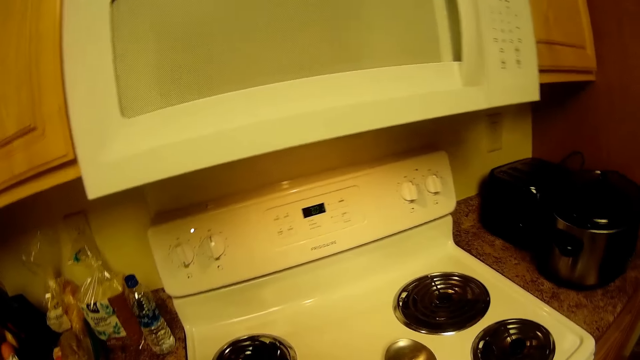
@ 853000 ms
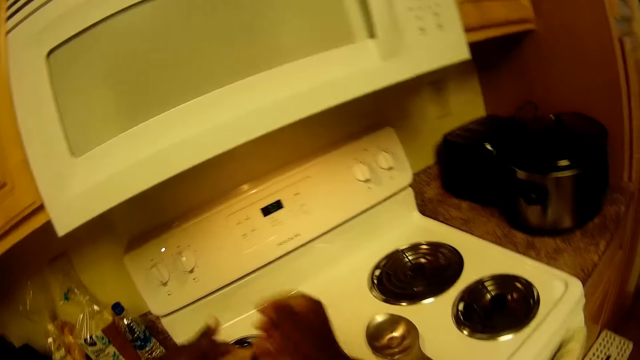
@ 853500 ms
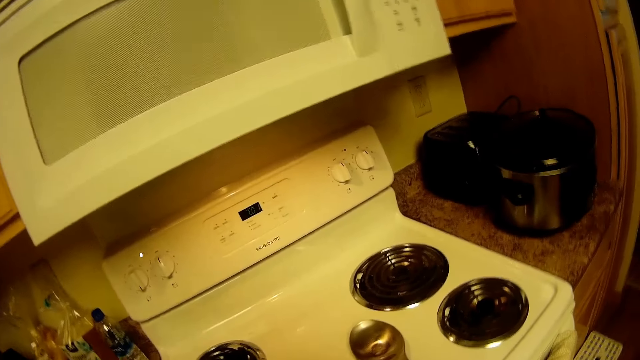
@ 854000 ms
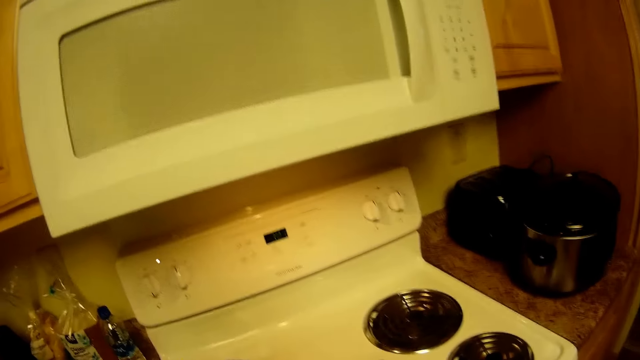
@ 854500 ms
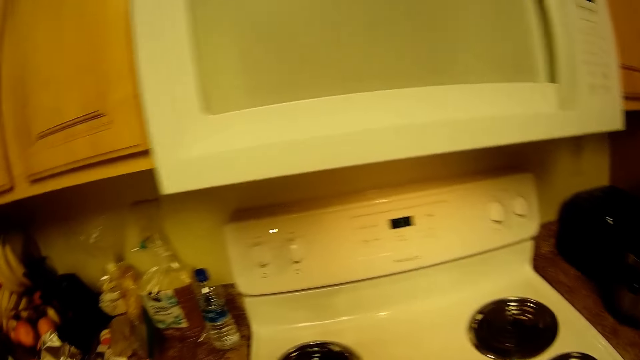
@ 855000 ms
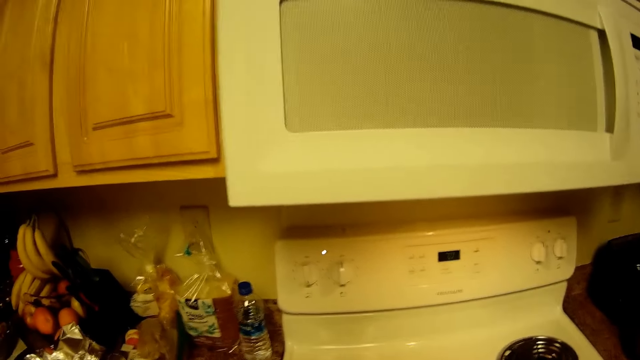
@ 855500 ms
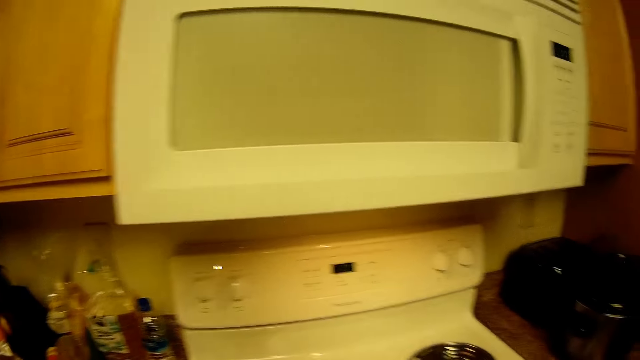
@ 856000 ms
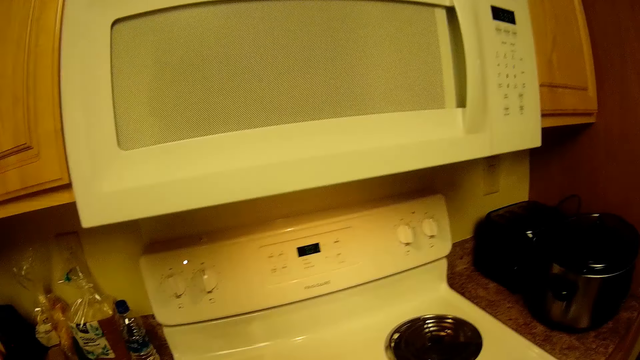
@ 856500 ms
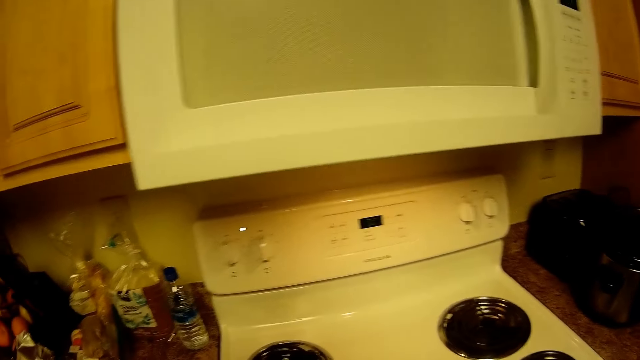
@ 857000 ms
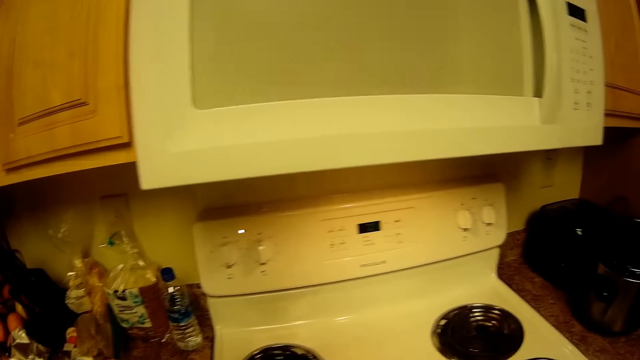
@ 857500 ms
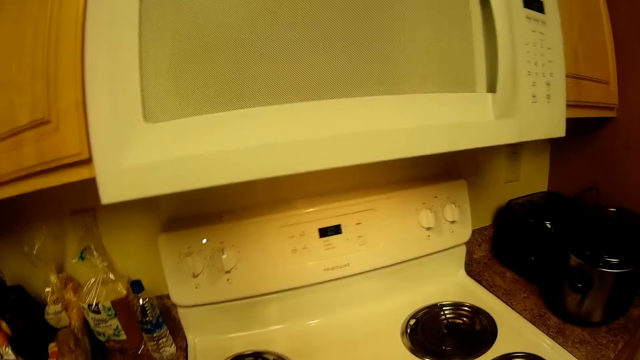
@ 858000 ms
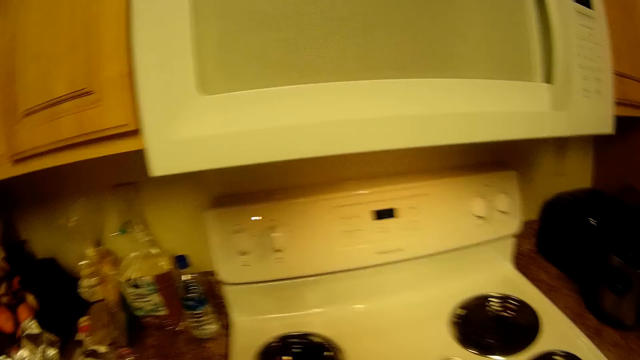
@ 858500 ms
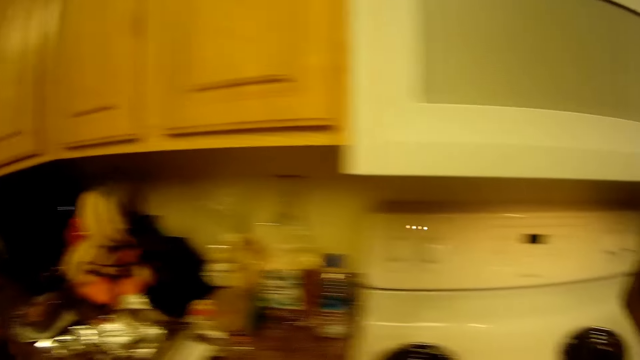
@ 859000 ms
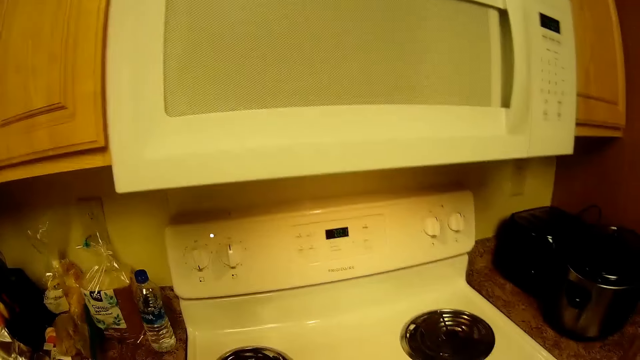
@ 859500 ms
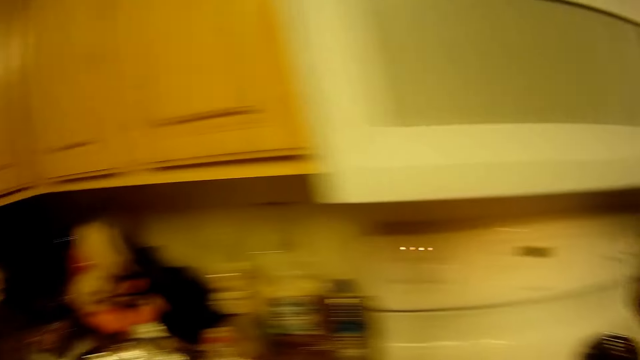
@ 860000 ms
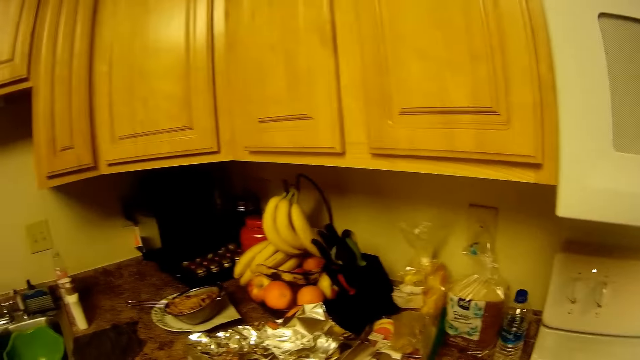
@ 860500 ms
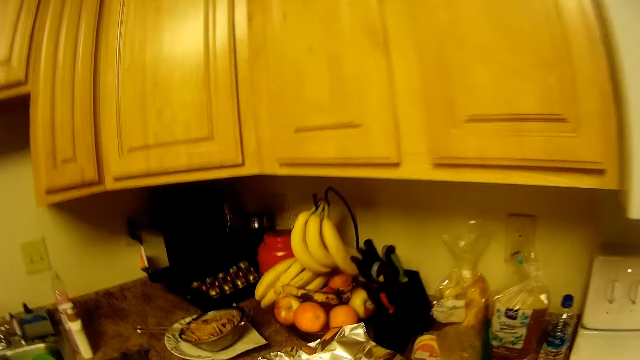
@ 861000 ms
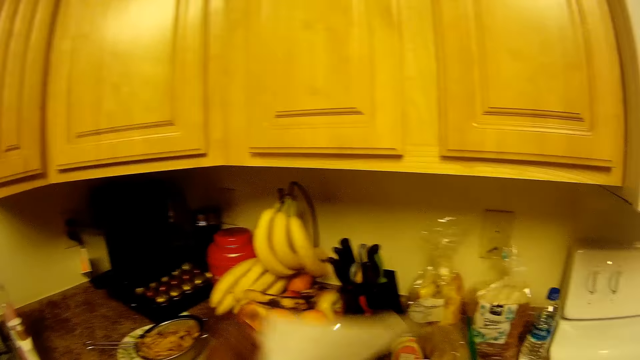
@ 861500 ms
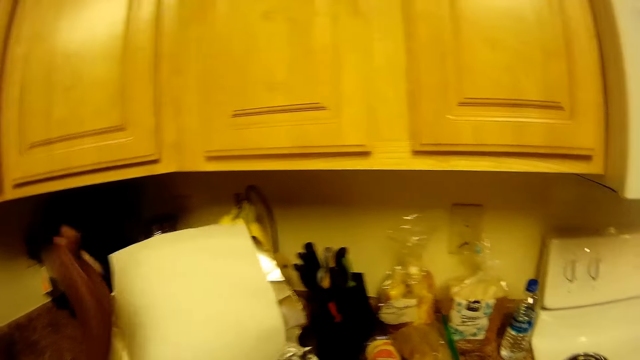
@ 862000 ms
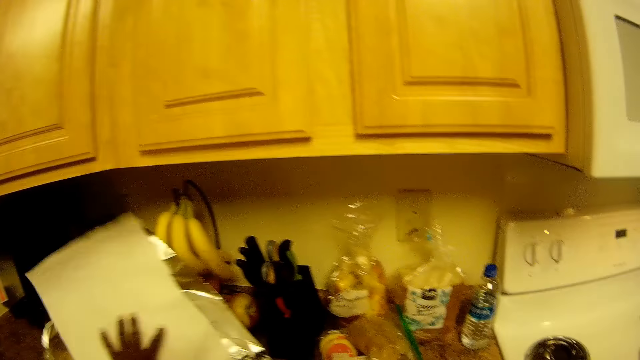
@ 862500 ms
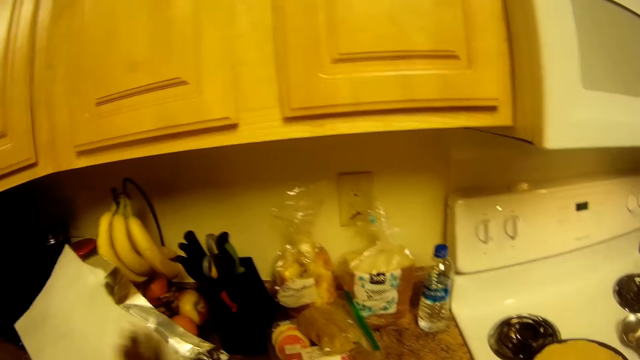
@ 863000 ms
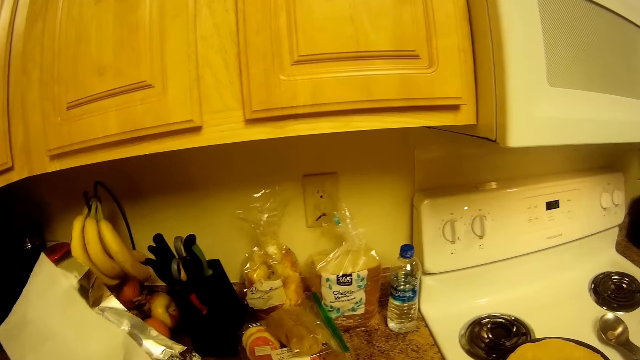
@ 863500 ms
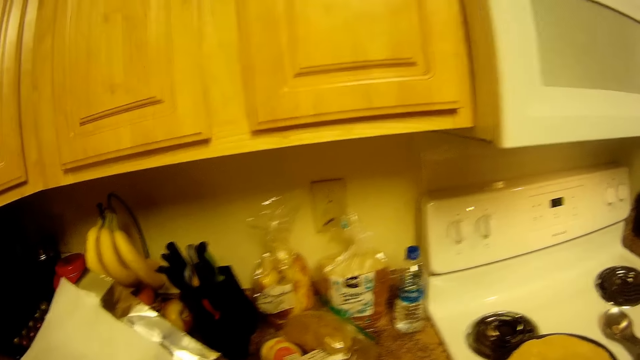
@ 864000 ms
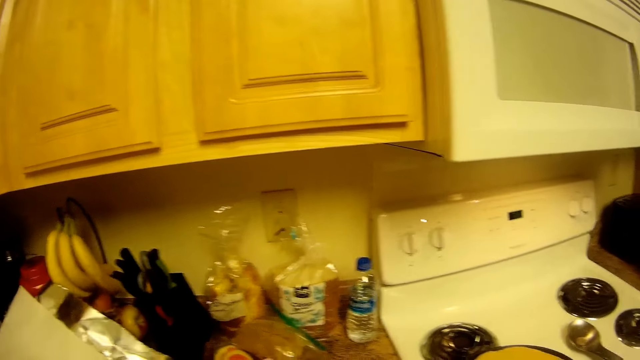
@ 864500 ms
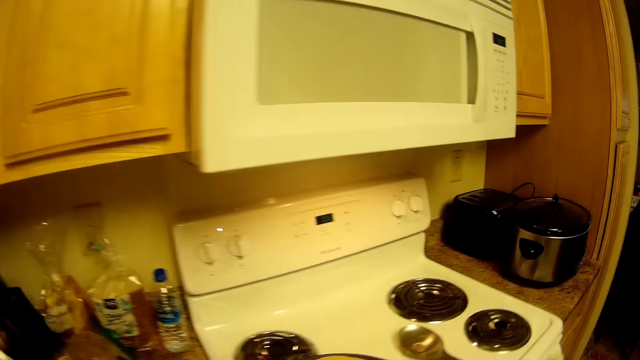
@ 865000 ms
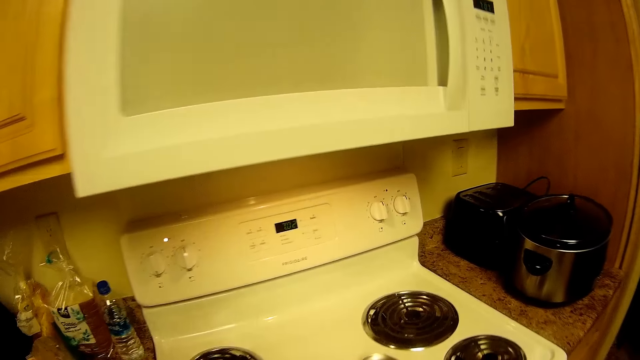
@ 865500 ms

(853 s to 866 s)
The camera wearer opens a foil sheet on the counter top with her left hand. She covers food with the foil paper.

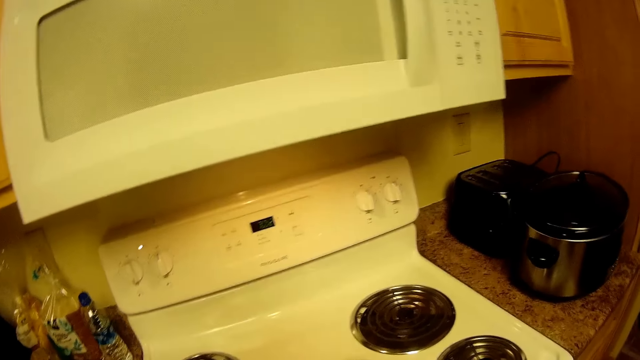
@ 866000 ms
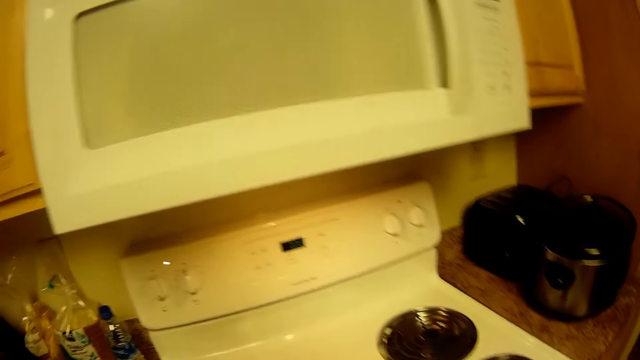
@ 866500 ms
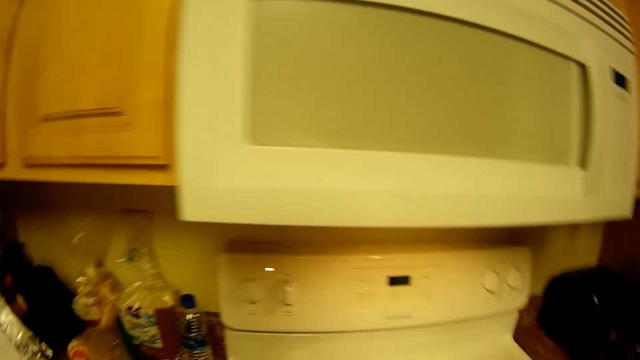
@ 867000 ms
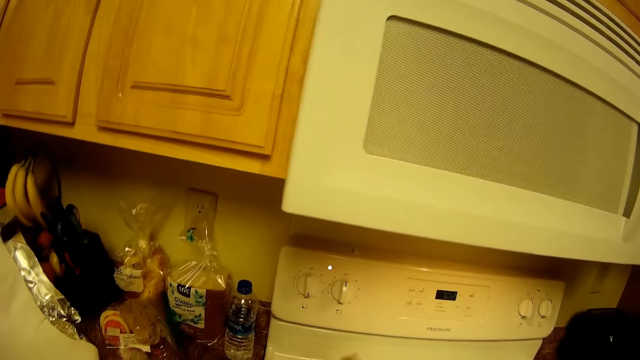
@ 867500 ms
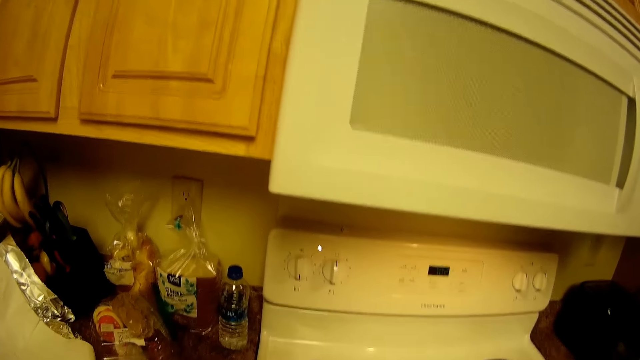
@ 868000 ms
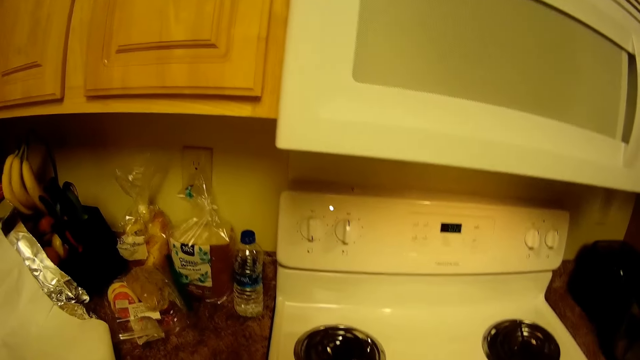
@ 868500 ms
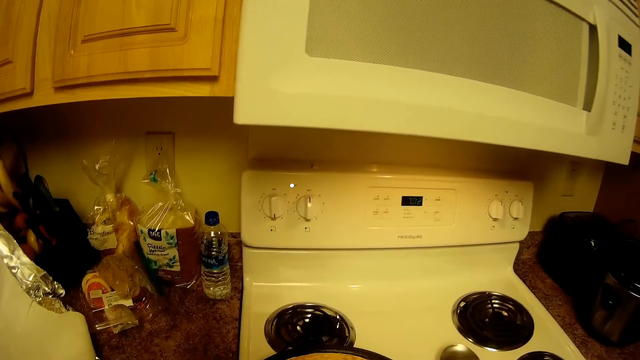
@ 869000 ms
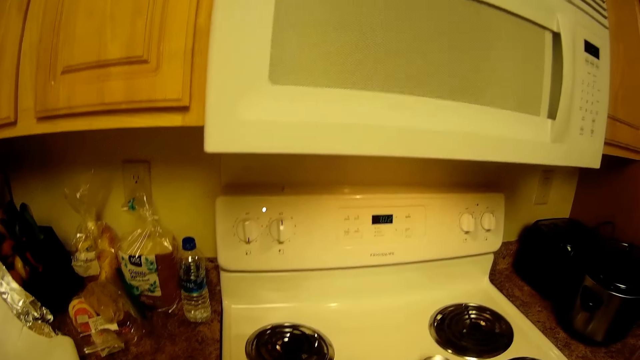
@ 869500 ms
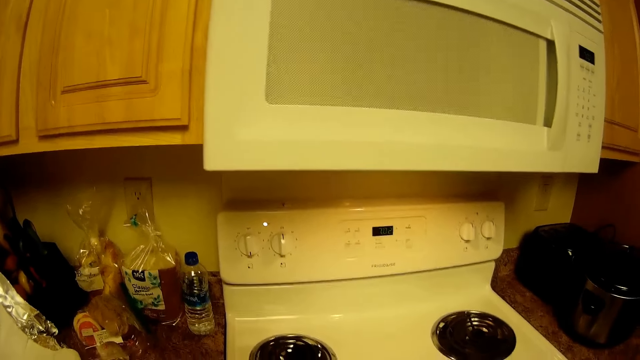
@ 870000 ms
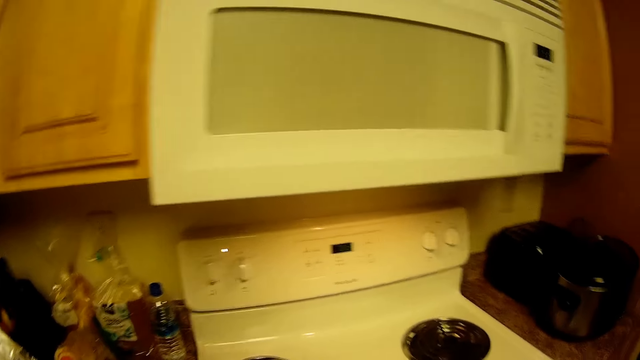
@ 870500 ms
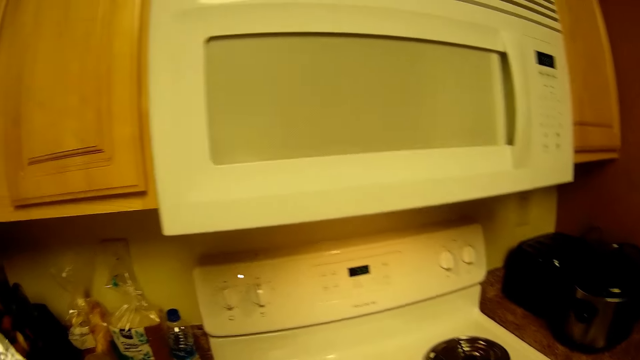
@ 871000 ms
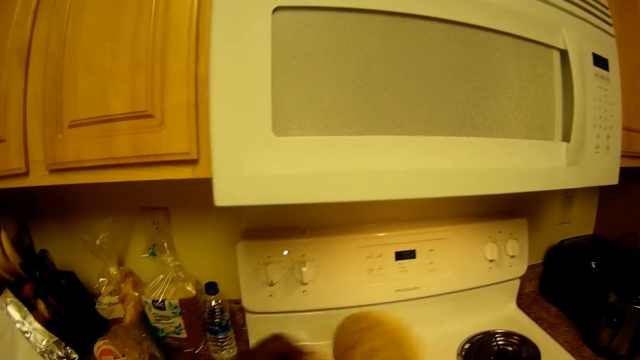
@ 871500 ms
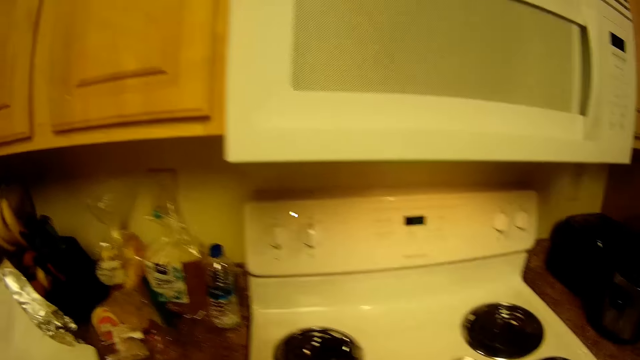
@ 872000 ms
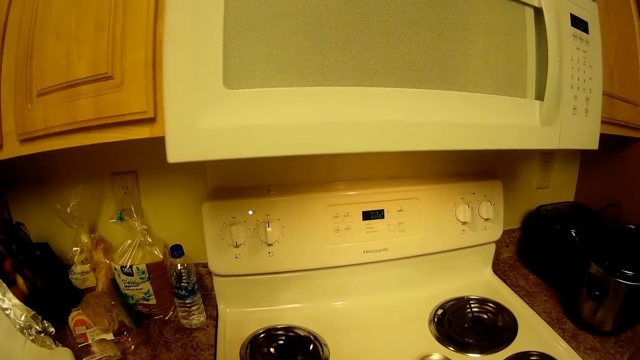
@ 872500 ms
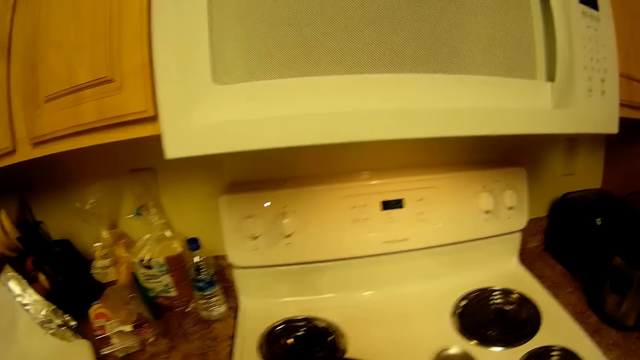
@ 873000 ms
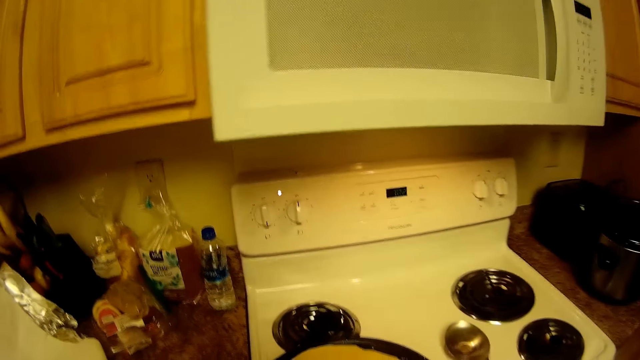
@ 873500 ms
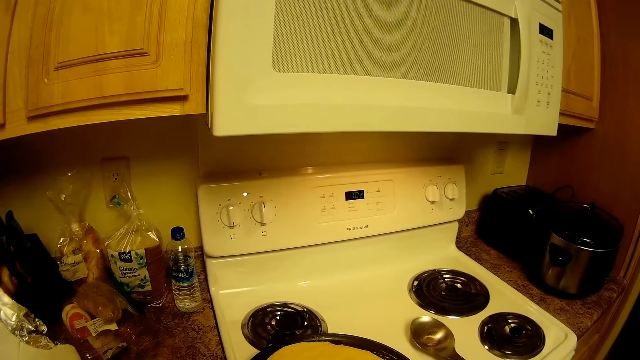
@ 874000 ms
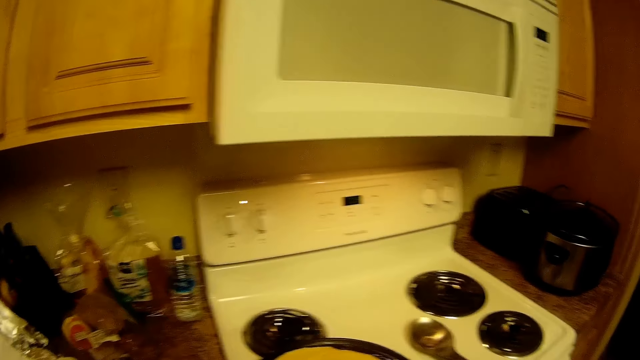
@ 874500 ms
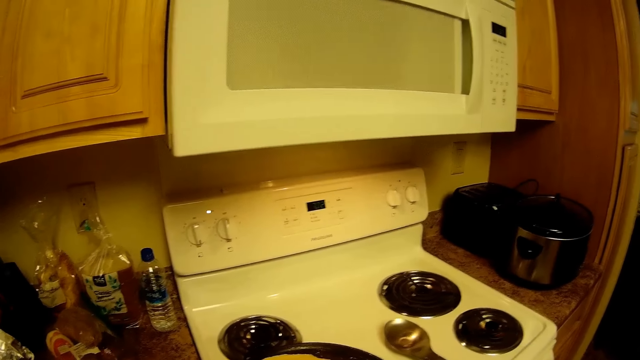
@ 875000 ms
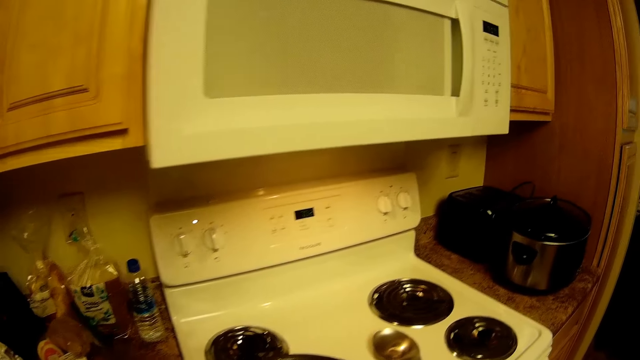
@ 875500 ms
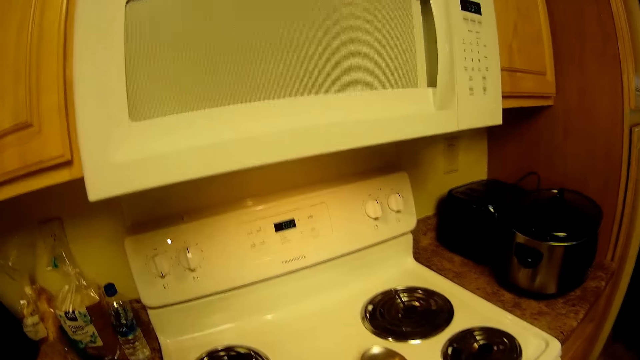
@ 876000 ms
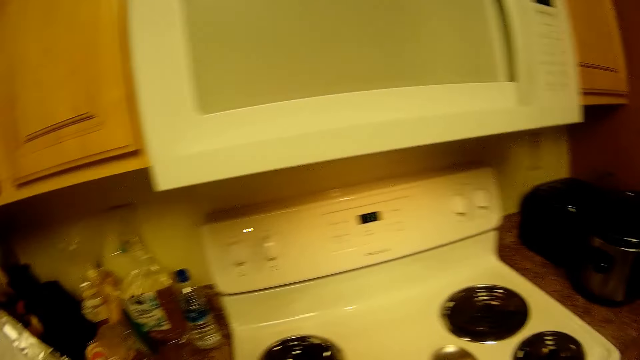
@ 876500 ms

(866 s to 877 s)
The camera wearer fries rolled dough. She turns the flour tortilla from a frying pan on the cooker with her right hand.
